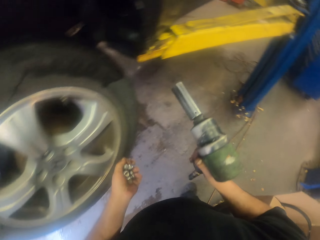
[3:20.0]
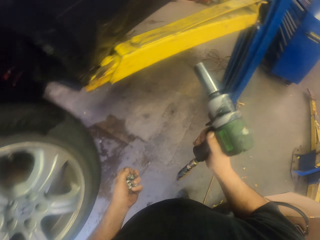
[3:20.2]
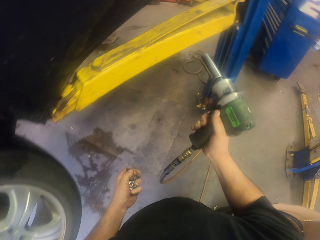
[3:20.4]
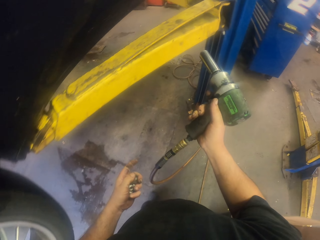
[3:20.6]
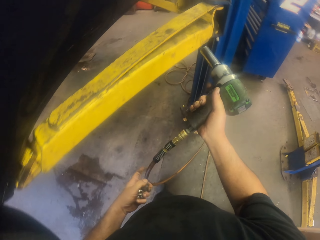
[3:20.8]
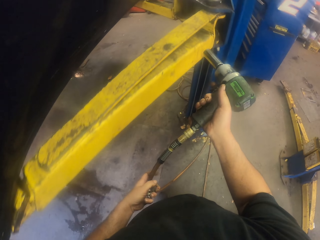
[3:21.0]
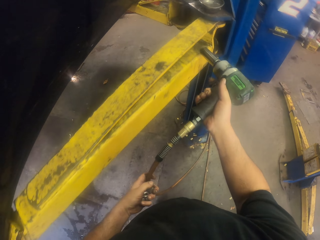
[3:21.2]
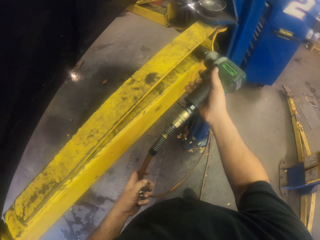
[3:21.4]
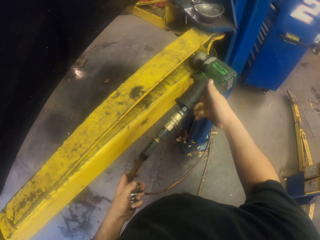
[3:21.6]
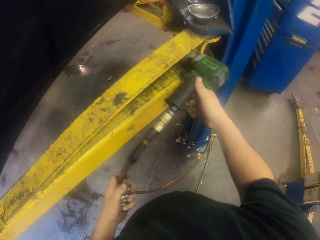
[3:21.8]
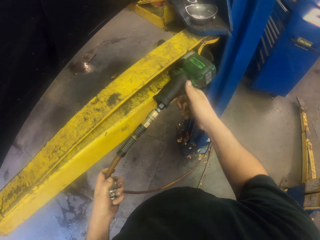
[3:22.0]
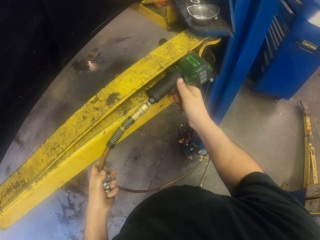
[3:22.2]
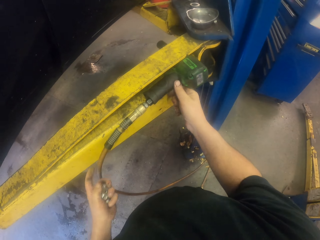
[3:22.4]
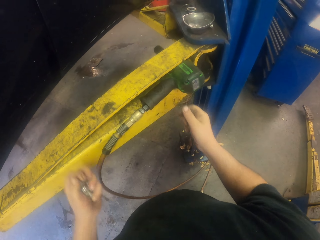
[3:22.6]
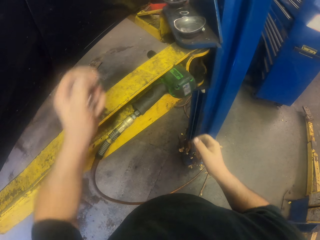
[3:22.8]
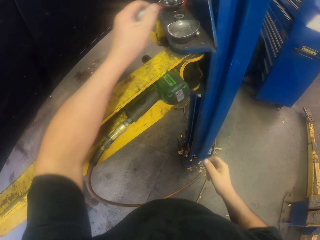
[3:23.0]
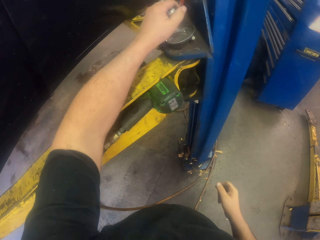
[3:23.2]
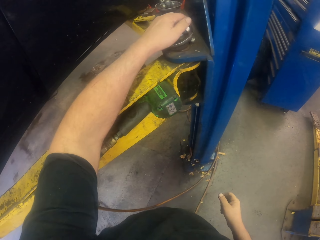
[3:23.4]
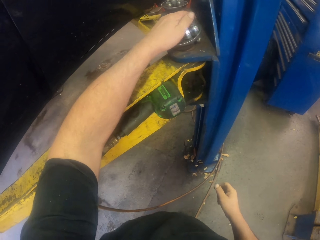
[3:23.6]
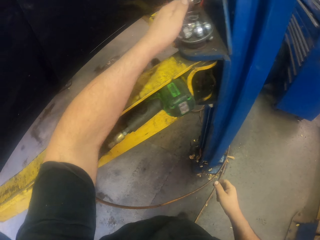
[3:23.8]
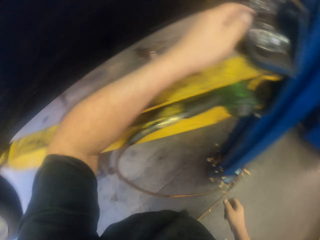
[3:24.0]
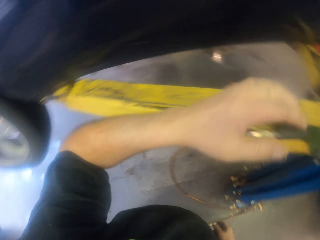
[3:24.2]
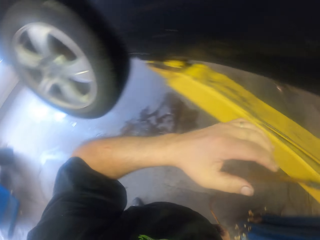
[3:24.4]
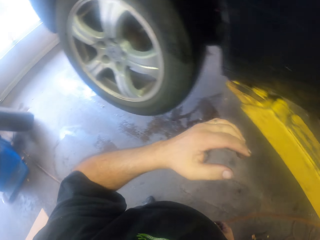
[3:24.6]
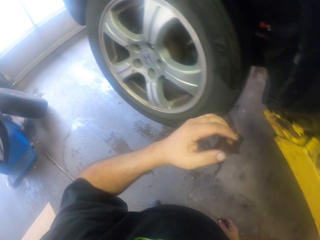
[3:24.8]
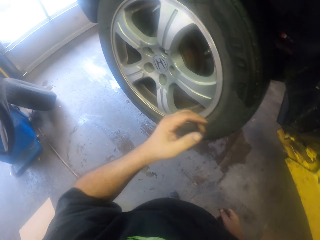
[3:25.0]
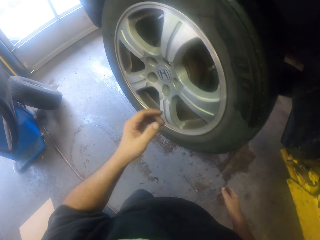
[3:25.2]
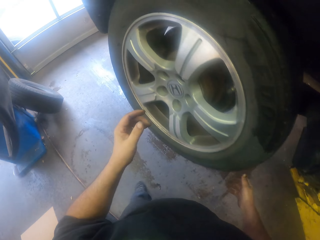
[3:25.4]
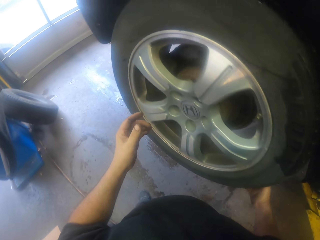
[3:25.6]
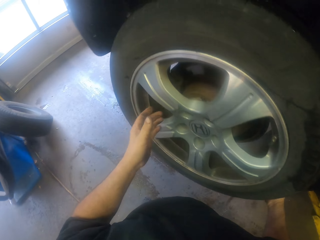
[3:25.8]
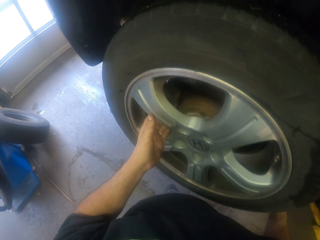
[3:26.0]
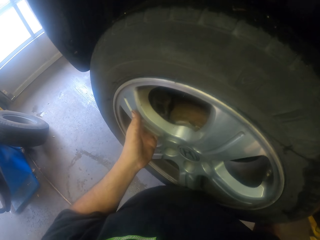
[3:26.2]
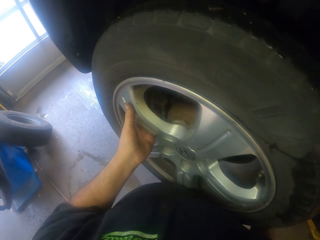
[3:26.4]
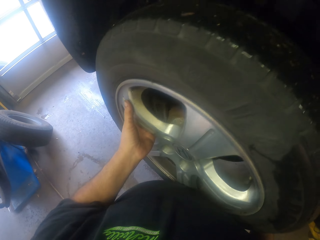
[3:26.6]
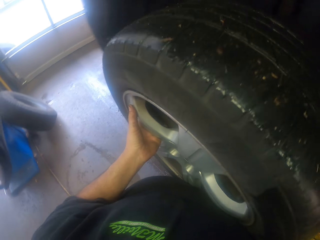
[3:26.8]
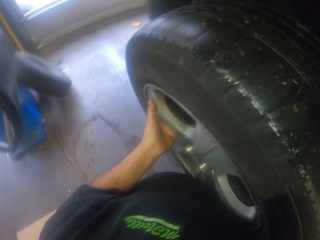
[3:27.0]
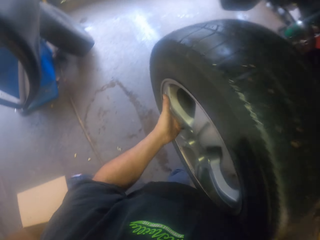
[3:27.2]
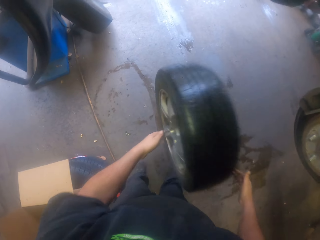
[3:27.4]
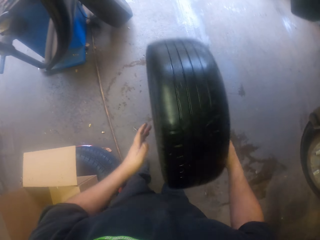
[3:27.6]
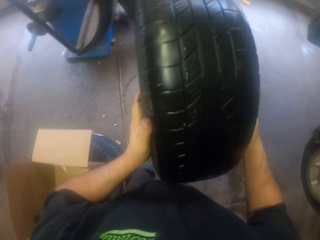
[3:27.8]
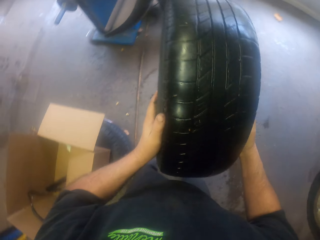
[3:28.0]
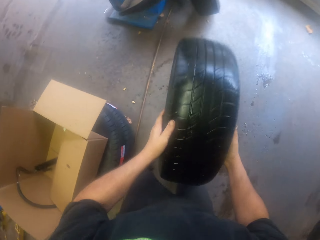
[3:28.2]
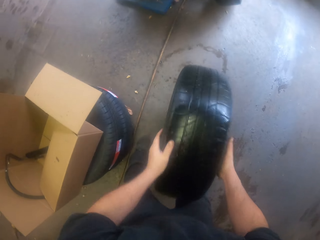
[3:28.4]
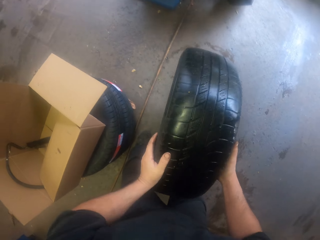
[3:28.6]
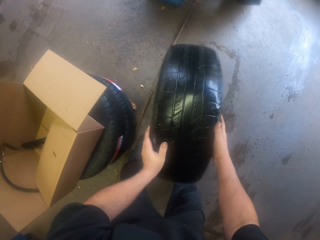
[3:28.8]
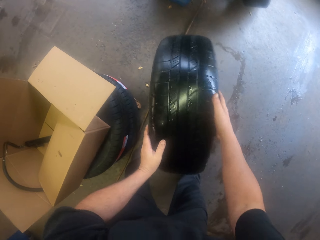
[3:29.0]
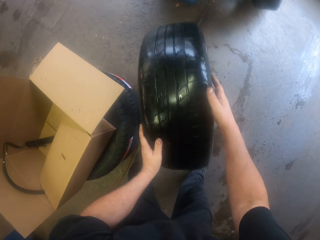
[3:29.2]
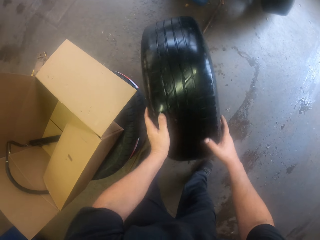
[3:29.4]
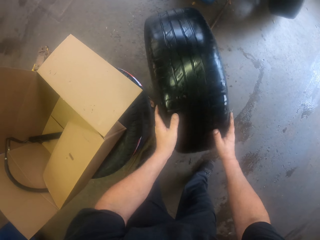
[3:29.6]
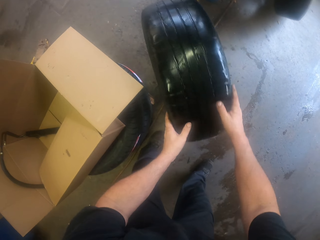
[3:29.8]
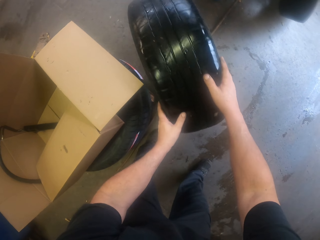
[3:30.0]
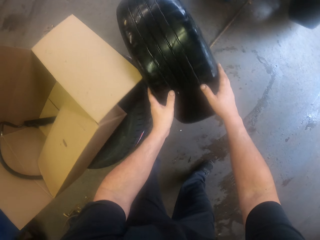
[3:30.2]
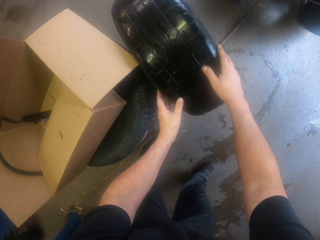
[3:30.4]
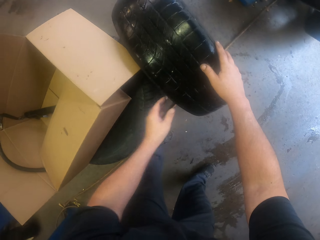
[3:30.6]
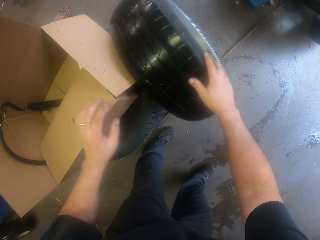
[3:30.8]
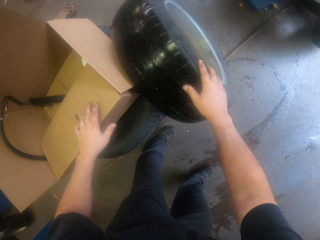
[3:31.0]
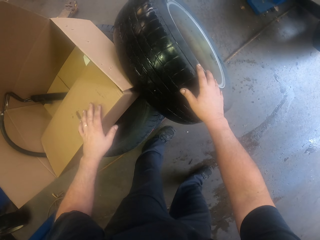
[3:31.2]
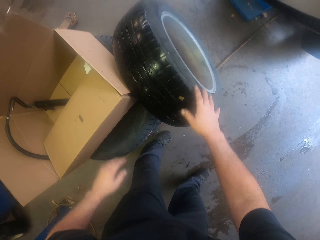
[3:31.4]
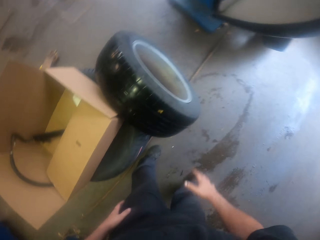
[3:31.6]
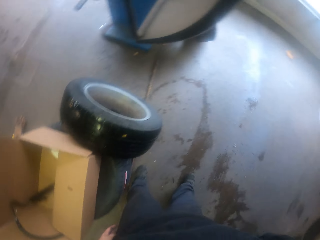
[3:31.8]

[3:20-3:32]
The camera wearer turns to the side. They hold the hose with the left hand. They put a drill on a bar. They put wheel nut locks in the bowl. They turn to the side. They hold a car tyre. They remove the car tyre from the car and put the tyre on the floor.

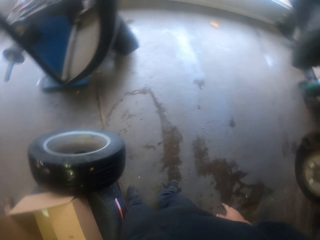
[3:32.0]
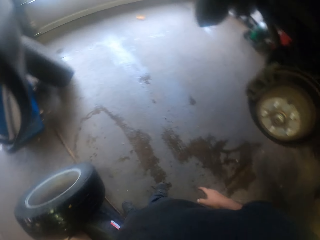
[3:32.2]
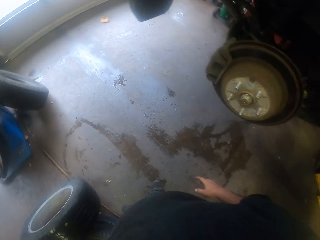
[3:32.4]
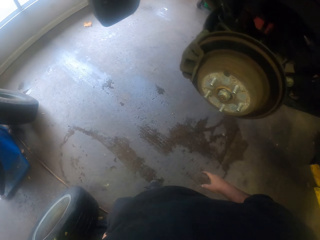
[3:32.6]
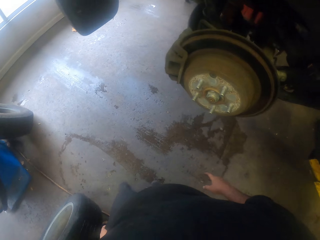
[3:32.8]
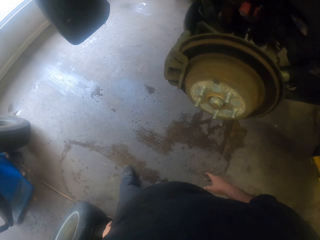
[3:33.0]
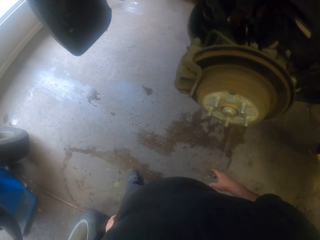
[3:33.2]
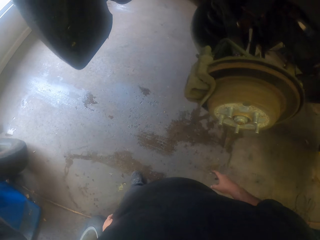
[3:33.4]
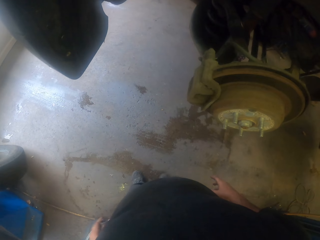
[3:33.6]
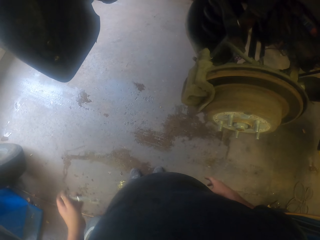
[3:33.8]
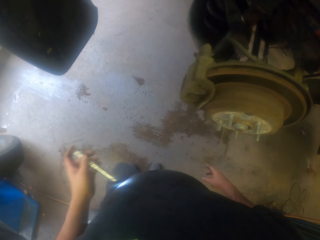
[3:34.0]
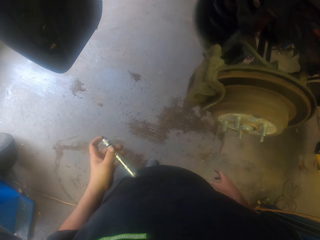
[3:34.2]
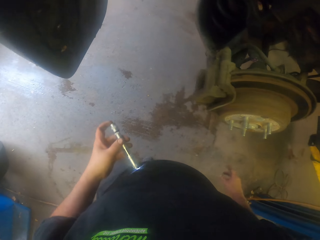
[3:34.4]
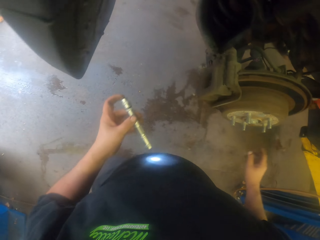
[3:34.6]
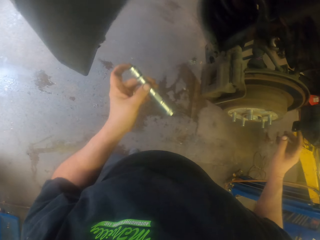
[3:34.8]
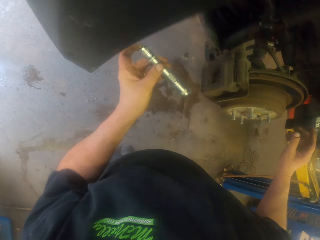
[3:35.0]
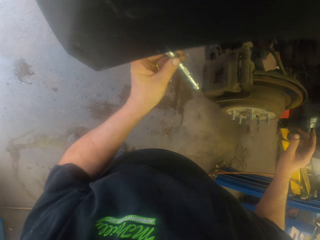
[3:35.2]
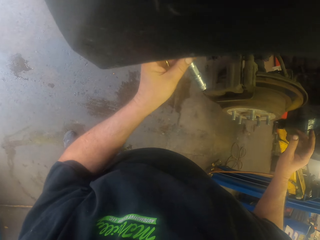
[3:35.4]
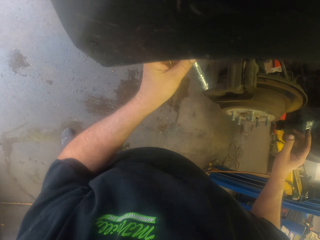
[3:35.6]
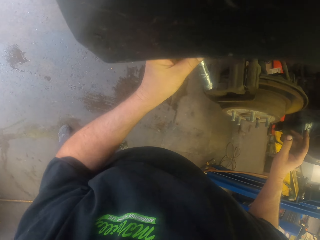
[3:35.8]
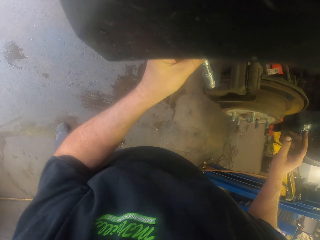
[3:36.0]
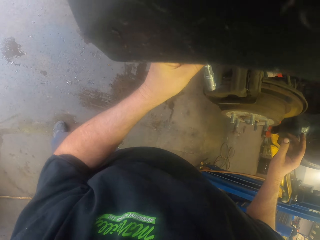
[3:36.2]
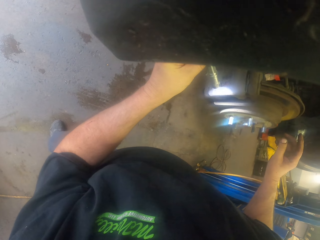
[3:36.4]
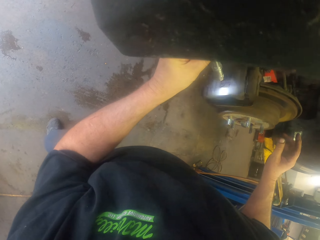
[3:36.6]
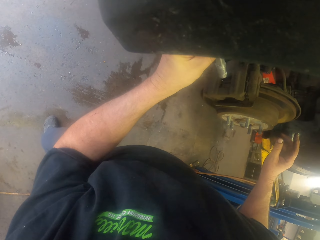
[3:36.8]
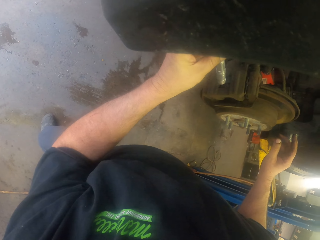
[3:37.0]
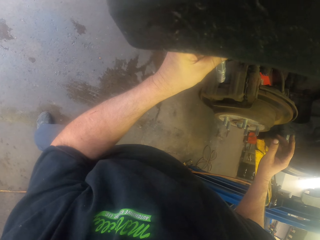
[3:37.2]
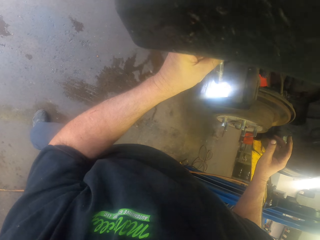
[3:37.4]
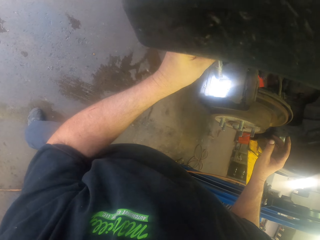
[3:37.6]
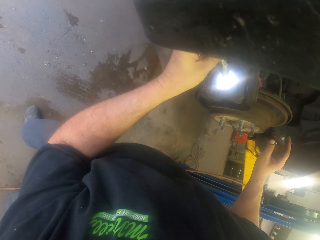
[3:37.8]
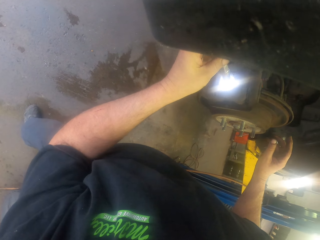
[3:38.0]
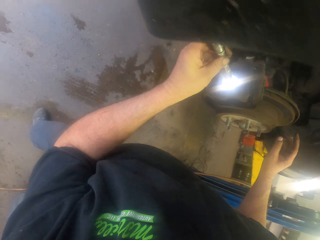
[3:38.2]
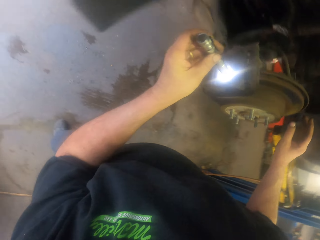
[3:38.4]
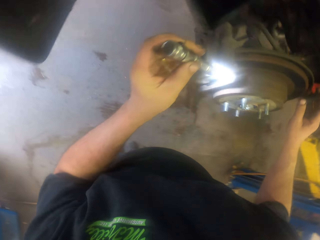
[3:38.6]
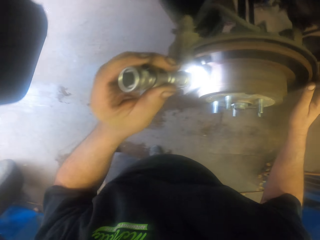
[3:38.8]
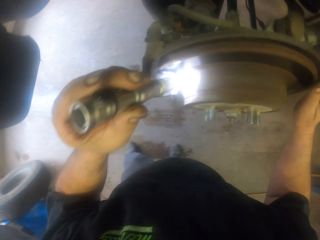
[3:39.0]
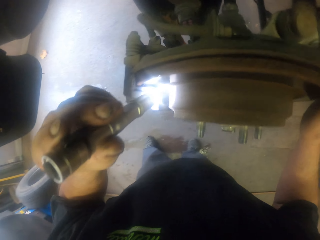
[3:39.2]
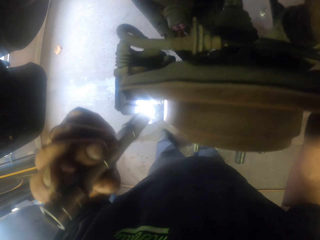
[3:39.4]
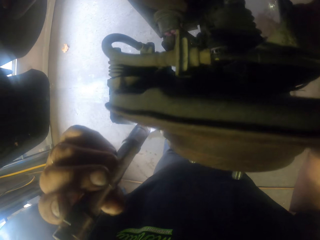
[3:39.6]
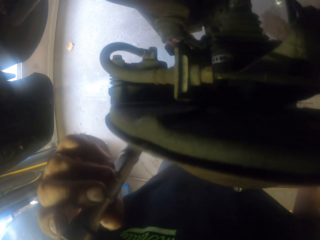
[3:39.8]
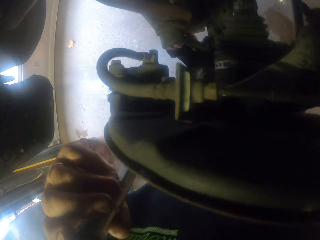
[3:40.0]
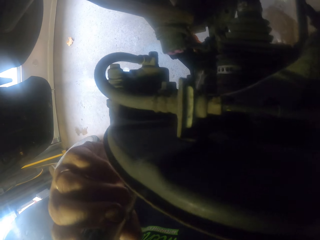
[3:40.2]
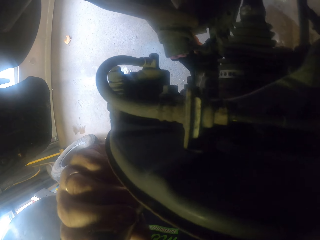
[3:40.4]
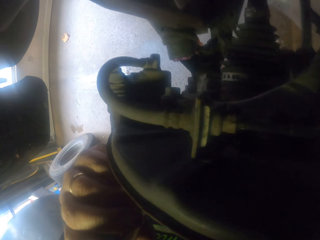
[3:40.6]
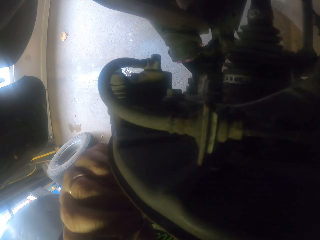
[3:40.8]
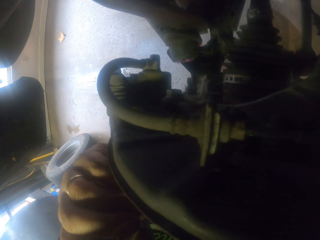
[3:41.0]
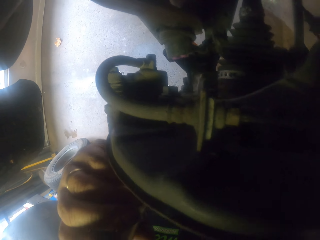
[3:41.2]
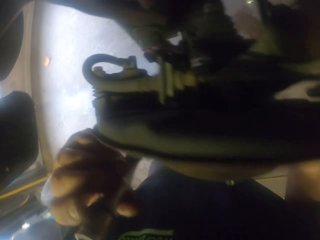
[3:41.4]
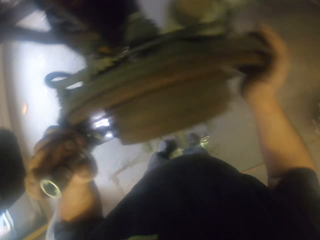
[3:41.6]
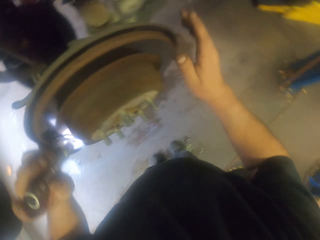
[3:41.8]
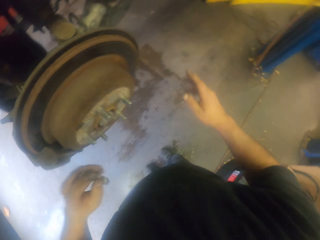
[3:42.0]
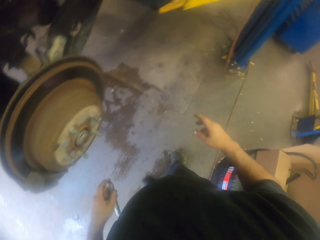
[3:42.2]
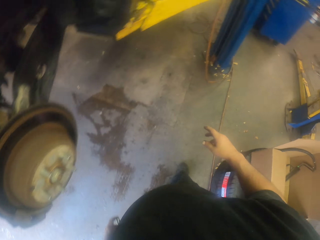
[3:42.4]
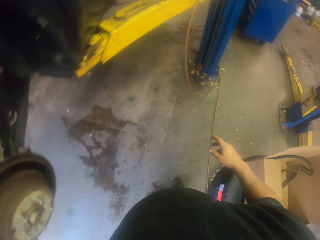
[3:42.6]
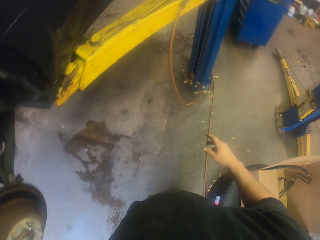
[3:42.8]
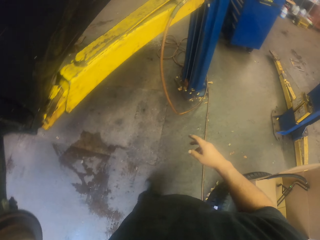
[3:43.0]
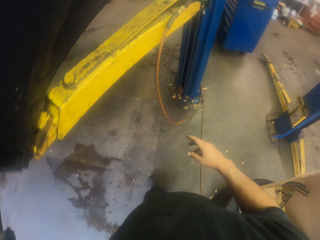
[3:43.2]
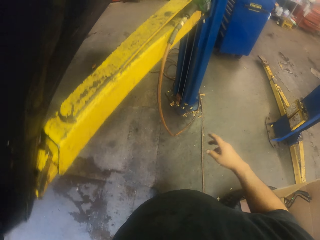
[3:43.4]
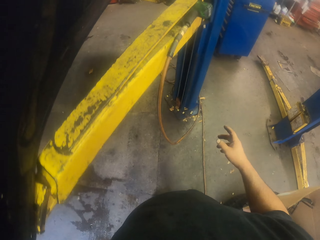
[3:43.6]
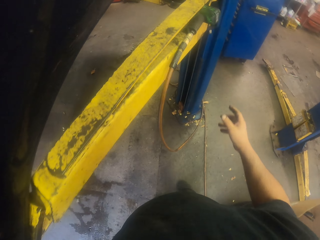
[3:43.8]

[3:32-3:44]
The camera wearer turns to the side. They remove a torch from the pocket. They hold the torch. They turn on the torch. They look at the caliper housing with the torch. They turn to the side. They hold a car tyre metal. They turn to the side. They walk.
